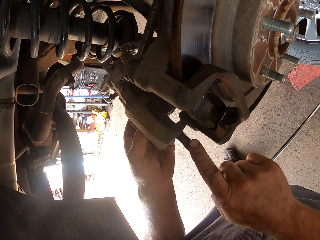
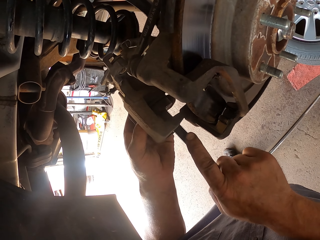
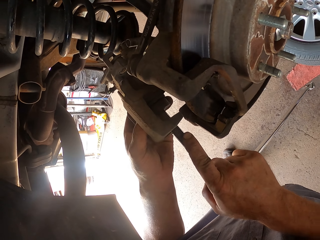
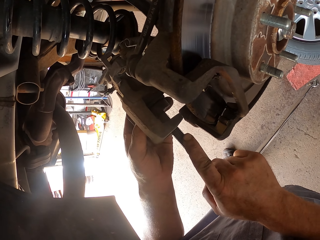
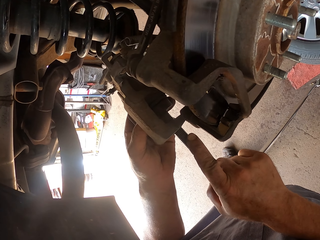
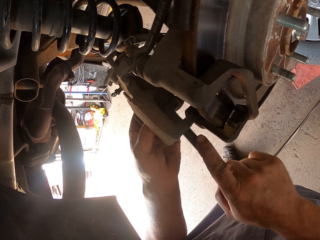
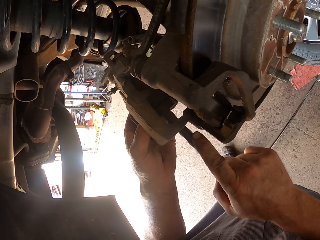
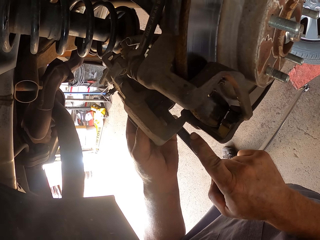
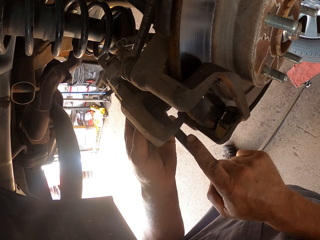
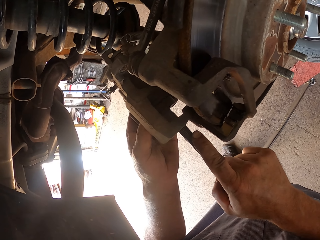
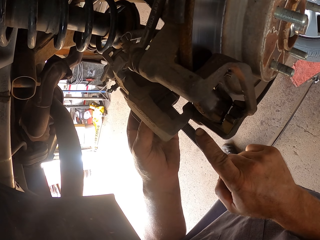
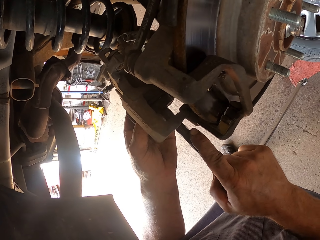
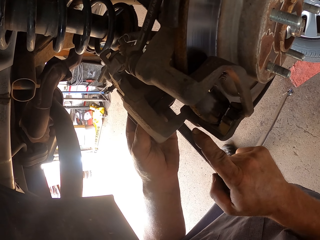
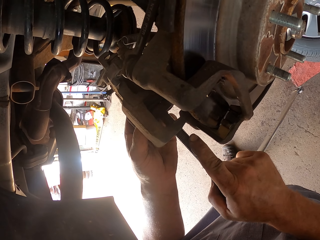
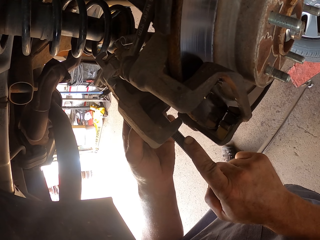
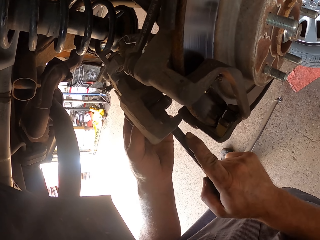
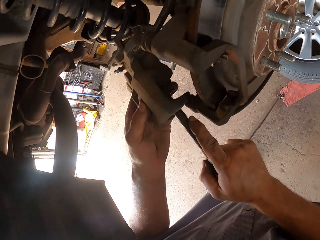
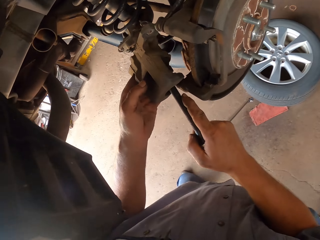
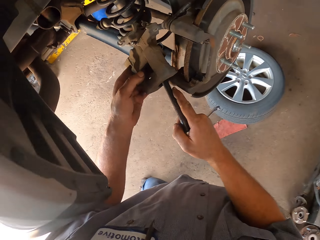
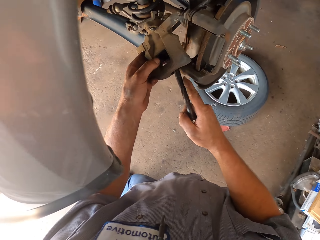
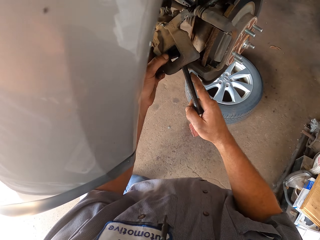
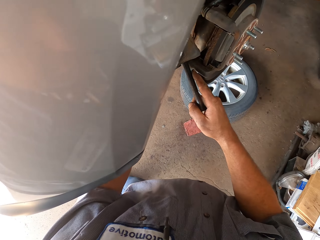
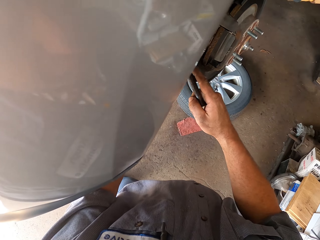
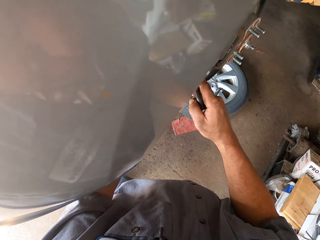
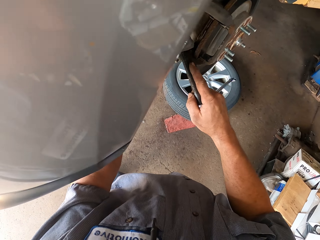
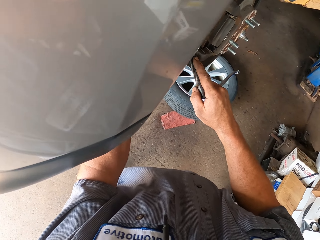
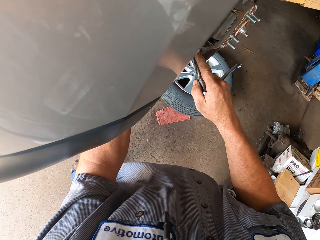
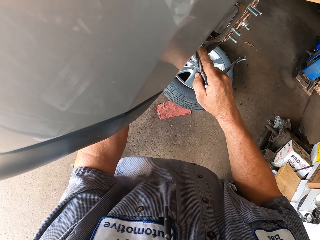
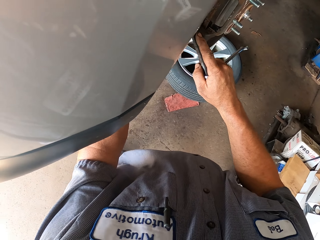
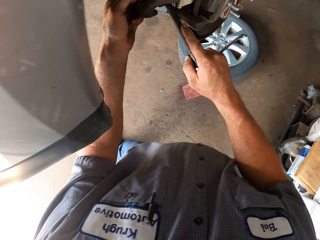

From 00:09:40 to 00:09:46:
The camera wearer fixes the screwdriver.

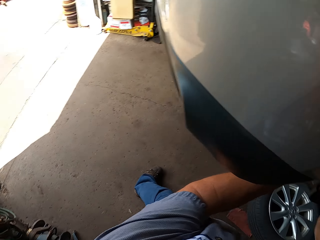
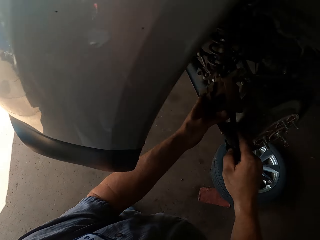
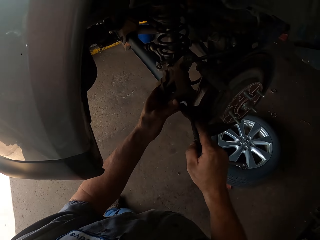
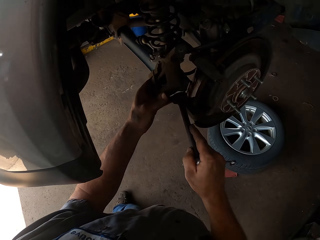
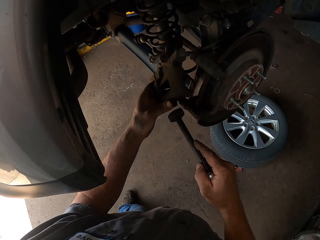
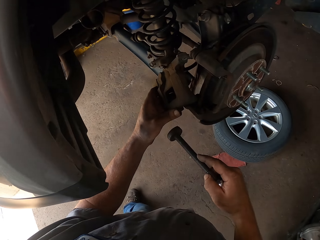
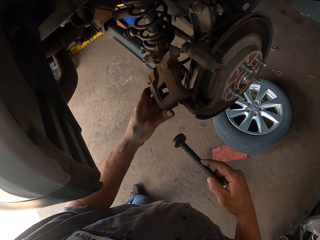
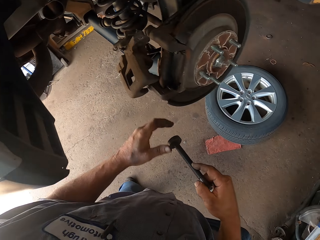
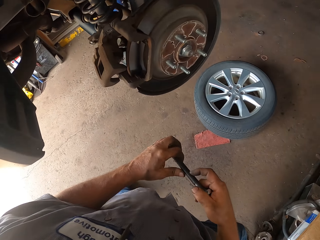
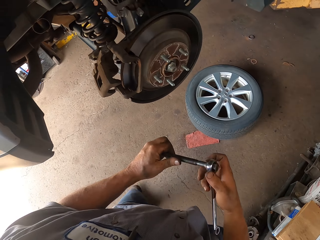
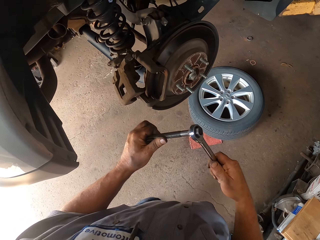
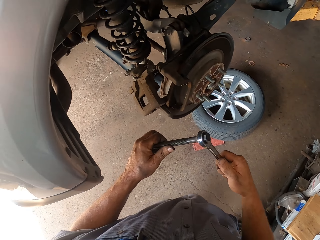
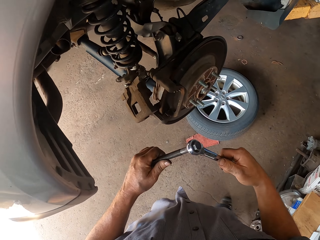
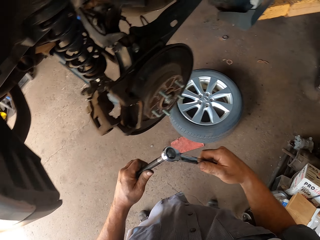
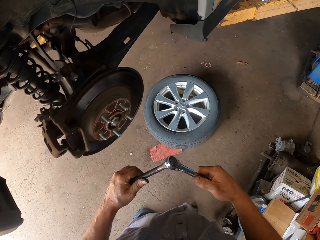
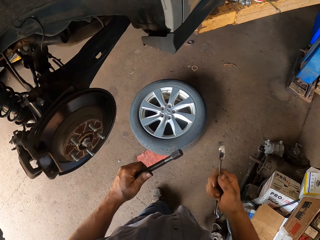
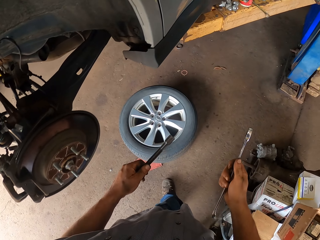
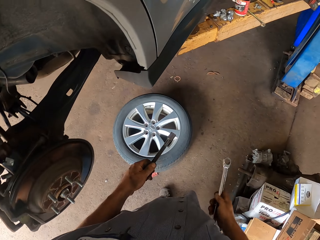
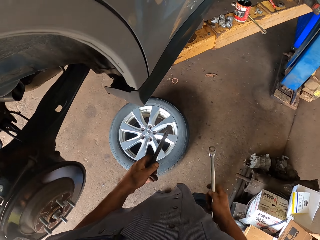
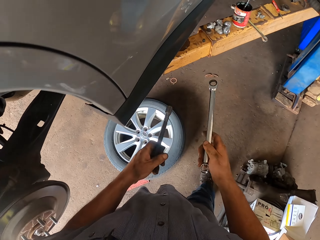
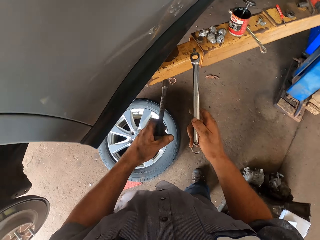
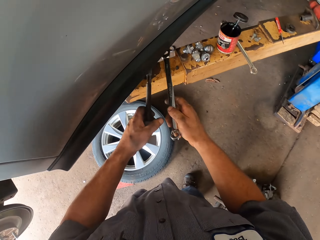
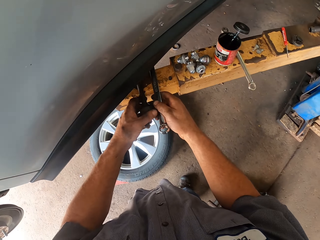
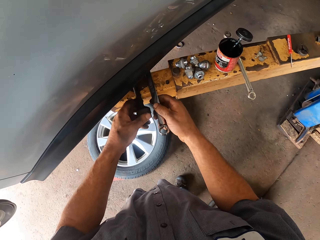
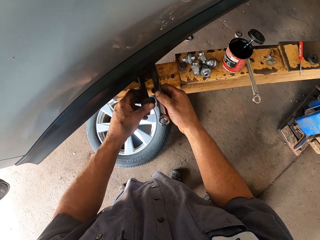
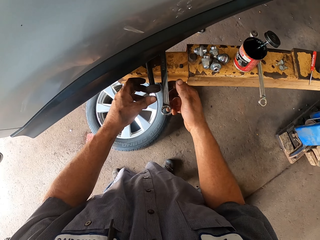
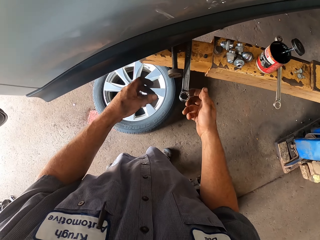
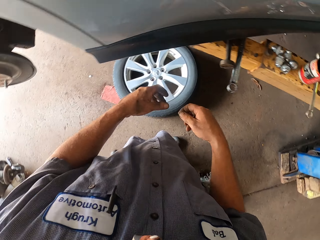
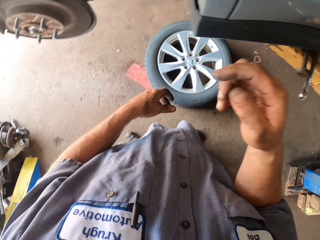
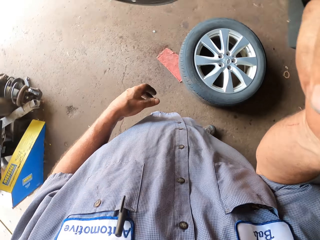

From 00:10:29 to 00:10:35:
The camera wearer moves around. They remove the screwdriver and remove the spanner from the nuts. They put the nut on the rail stand, put the spanner on the rail stand, and place the screwdriver down.
